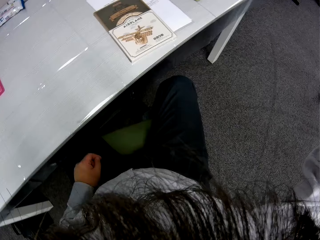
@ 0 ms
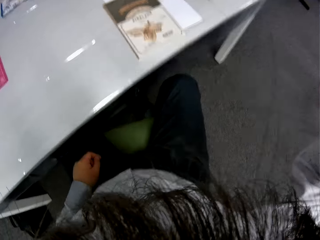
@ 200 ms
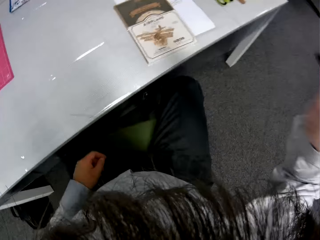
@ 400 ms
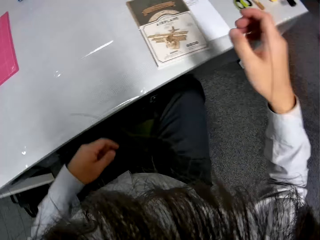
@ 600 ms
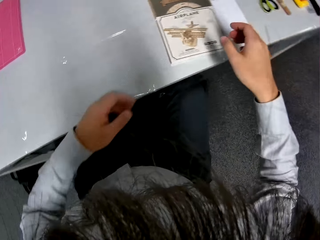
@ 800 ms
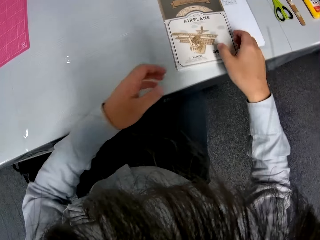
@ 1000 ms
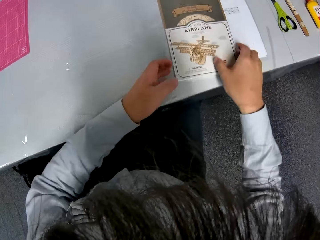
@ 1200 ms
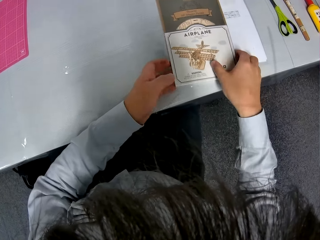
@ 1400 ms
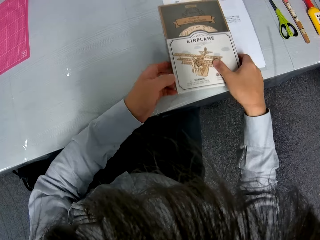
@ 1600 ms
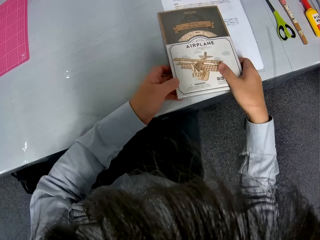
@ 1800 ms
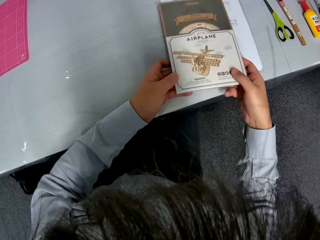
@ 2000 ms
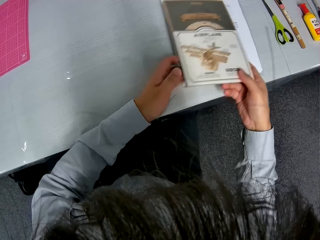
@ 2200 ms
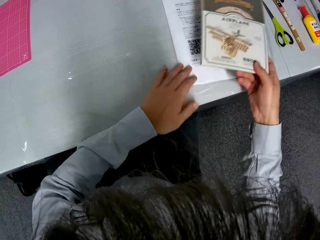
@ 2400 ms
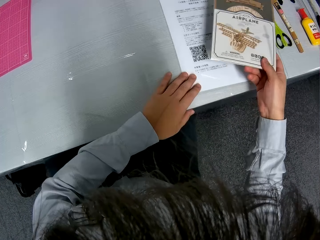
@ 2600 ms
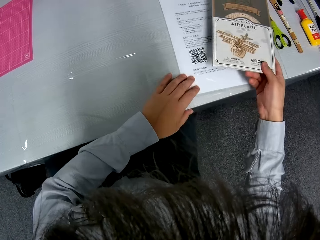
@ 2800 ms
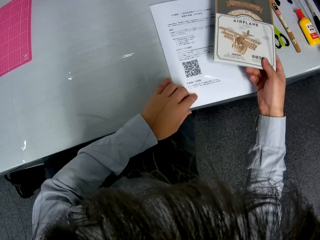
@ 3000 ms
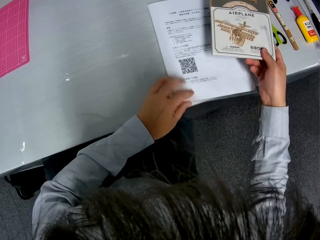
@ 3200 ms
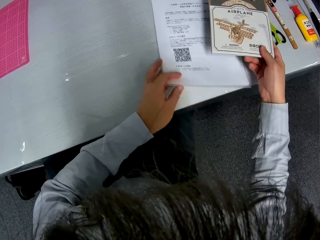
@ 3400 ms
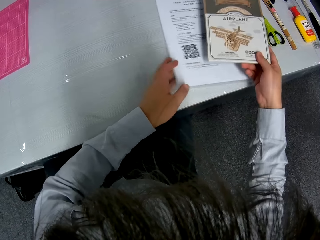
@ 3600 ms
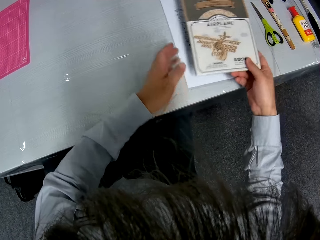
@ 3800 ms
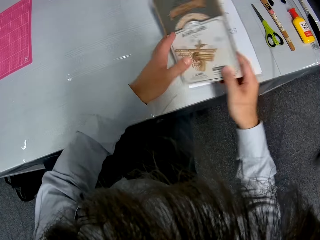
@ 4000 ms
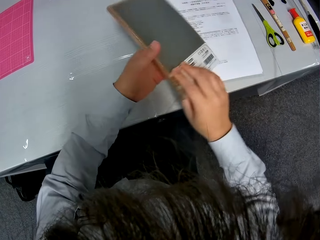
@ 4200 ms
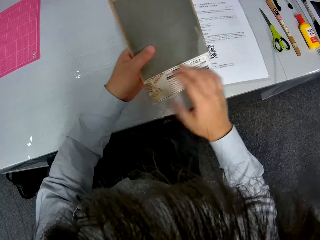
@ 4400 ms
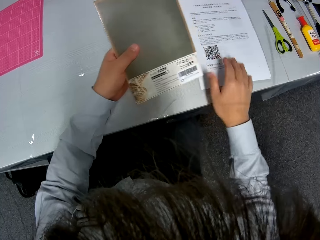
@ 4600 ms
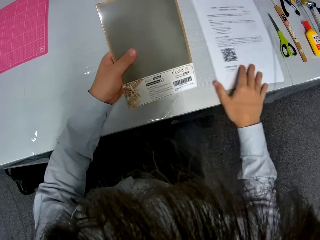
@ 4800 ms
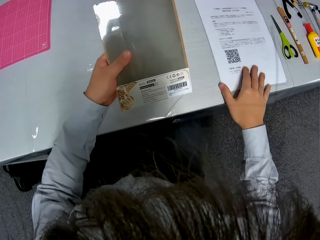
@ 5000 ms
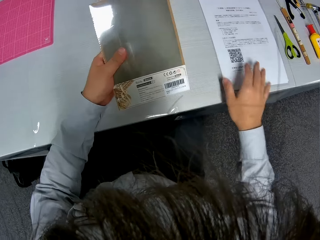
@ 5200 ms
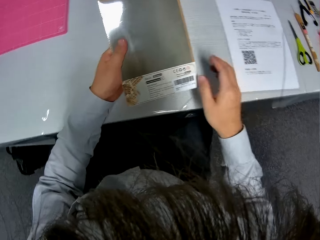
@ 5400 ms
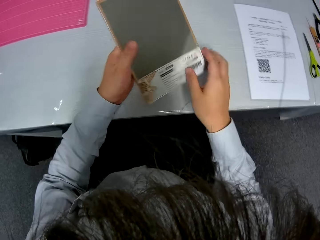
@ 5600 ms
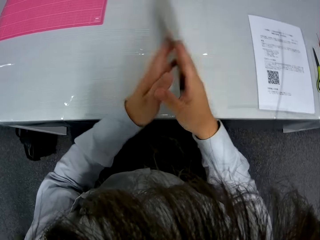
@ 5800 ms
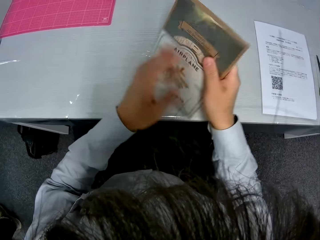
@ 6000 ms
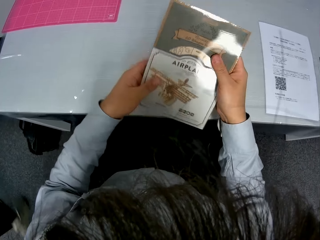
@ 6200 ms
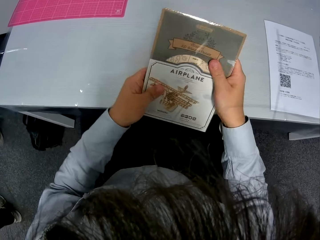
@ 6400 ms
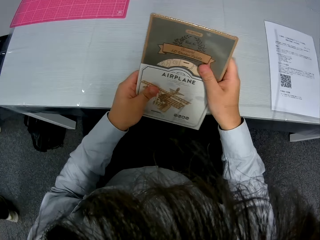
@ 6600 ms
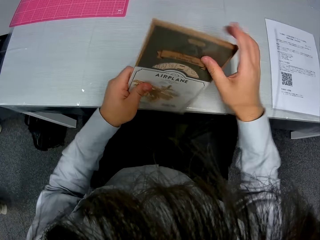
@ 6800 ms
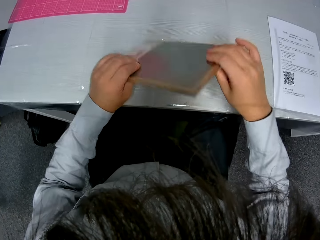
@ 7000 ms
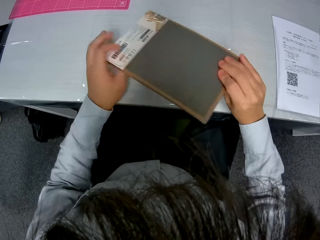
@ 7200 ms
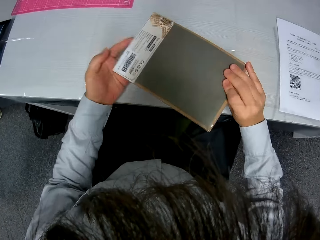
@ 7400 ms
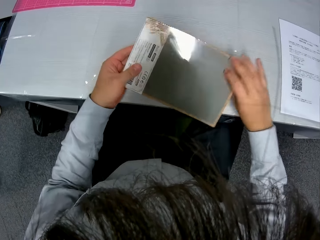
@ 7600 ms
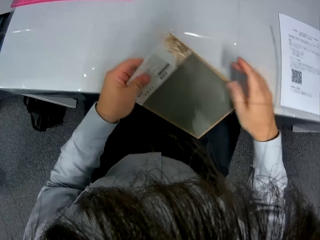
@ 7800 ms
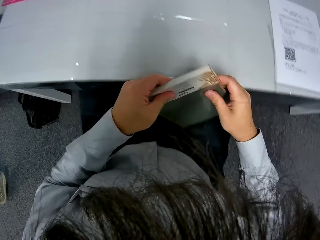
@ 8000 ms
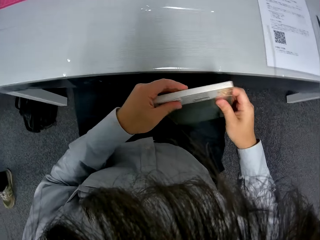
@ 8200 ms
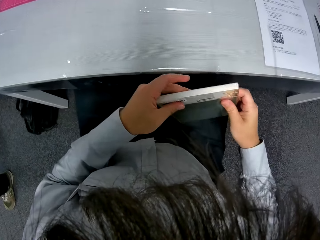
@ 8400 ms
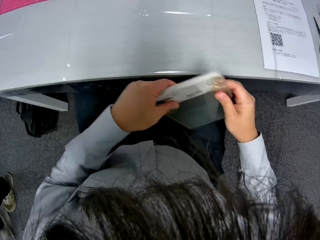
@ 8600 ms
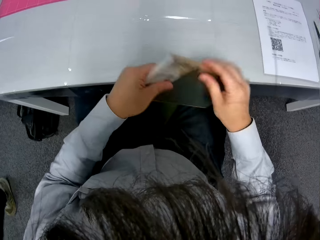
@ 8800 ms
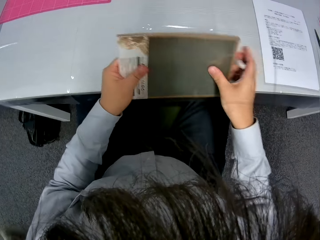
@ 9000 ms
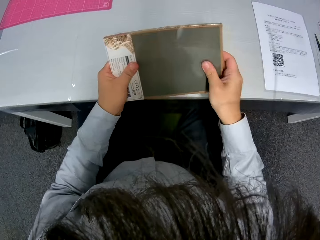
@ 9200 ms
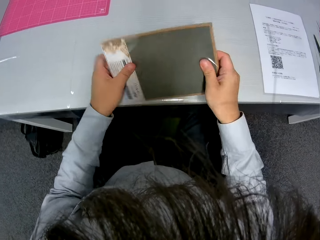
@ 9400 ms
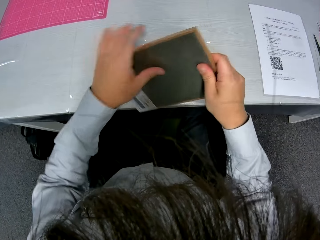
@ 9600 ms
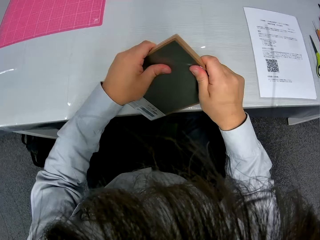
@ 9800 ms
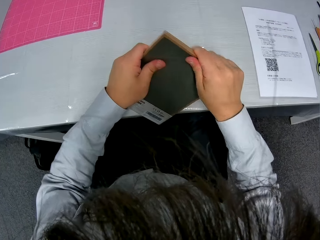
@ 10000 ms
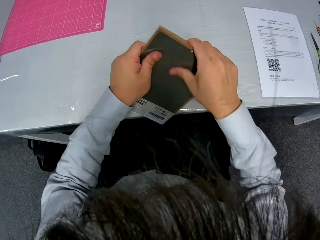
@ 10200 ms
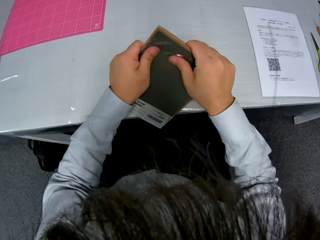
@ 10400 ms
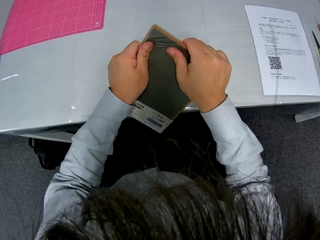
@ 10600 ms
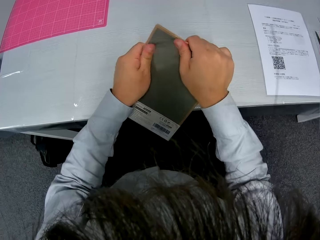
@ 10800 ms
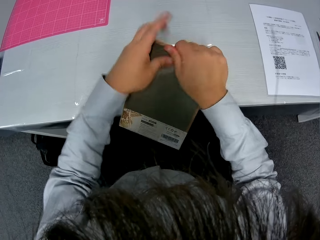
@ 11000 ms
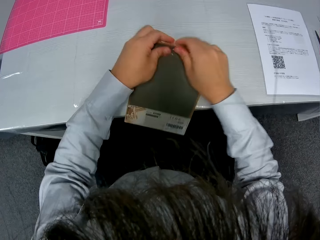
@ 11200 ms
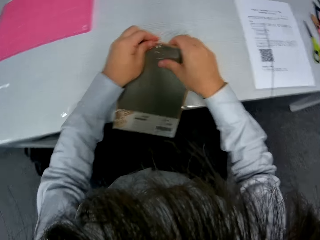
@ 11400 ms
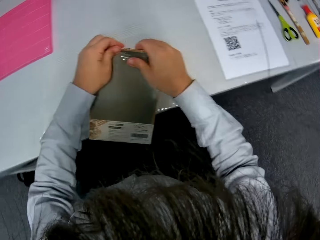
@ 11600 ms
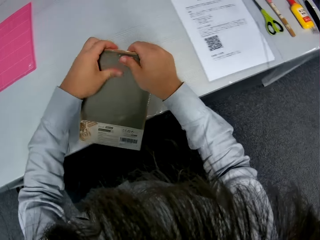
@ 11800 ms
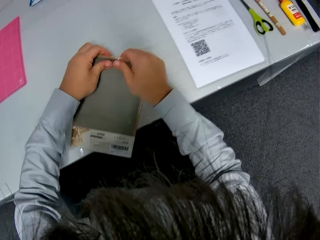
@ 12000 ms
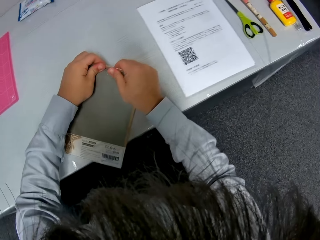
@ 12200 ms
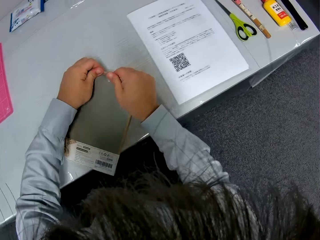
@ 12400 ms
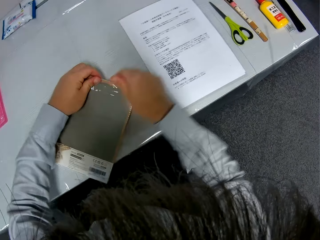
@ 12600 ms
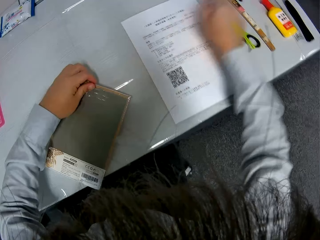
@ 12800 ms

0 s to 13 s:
The camera wearer adjusts the camera with their hand. They put down their hand. They take a paperboard holder or box. They move the paper. They touch the manual paper. They turn the paperboard holder. They move the paper, and flip the box over. A man walks along. The camera wearer looks at the paperboard holder. They press the paperboard holder with their hand.

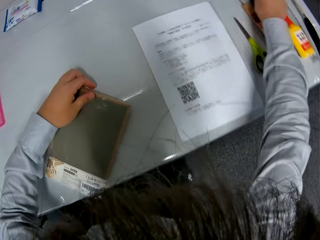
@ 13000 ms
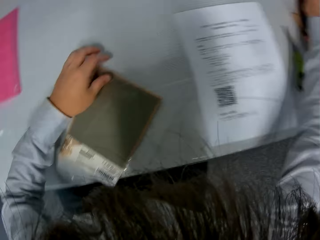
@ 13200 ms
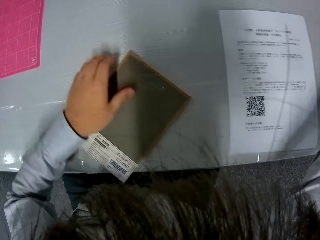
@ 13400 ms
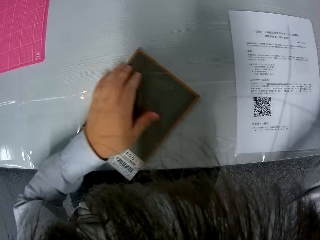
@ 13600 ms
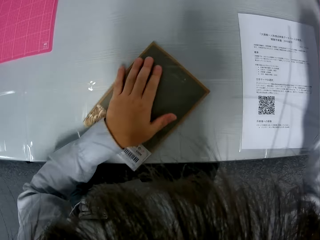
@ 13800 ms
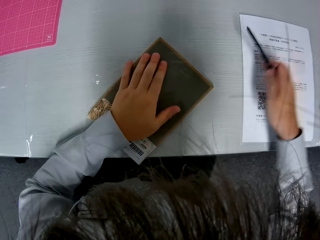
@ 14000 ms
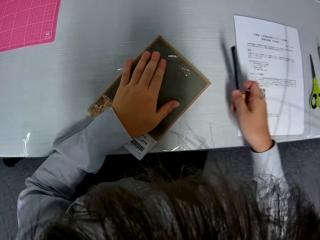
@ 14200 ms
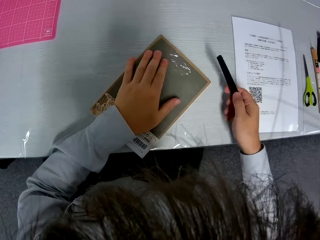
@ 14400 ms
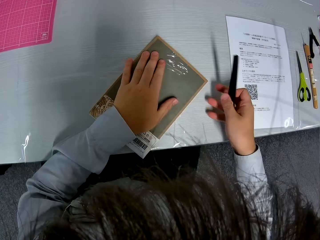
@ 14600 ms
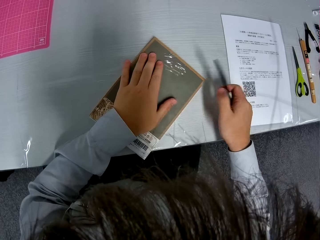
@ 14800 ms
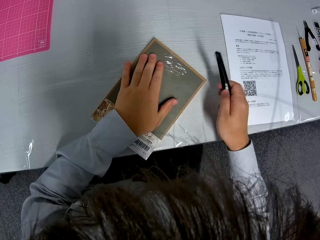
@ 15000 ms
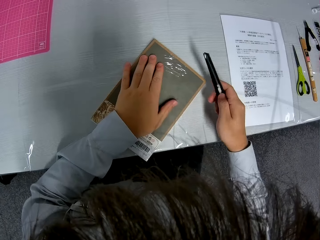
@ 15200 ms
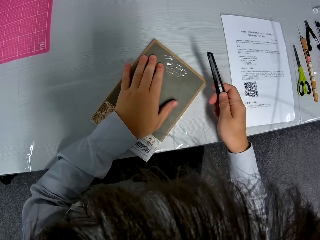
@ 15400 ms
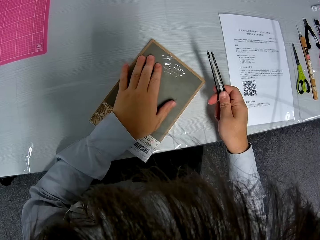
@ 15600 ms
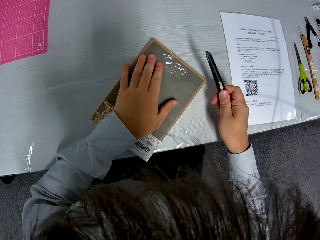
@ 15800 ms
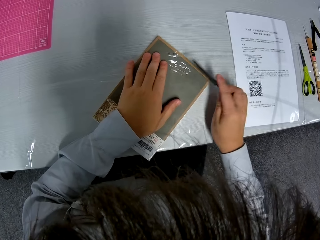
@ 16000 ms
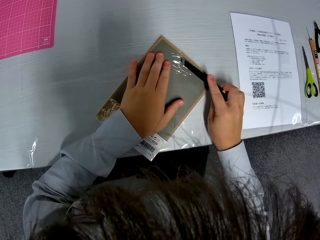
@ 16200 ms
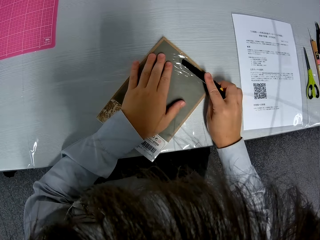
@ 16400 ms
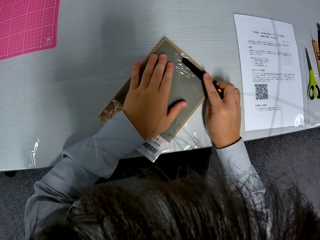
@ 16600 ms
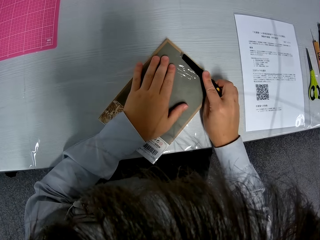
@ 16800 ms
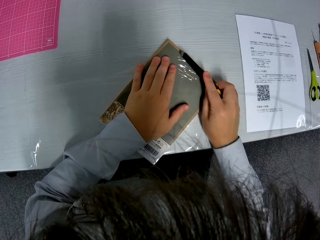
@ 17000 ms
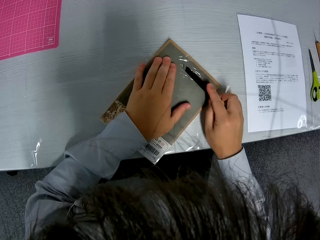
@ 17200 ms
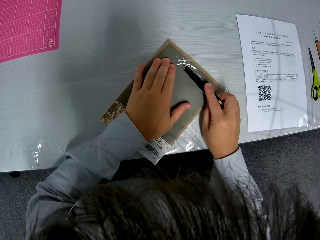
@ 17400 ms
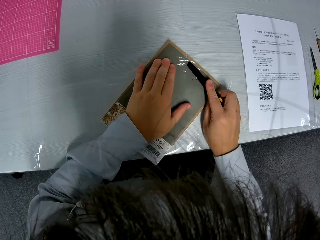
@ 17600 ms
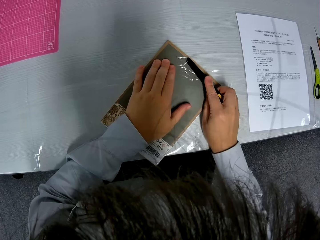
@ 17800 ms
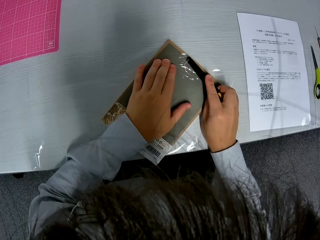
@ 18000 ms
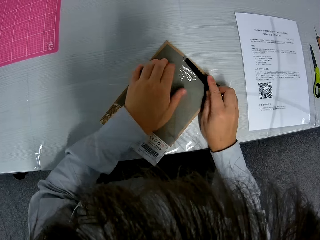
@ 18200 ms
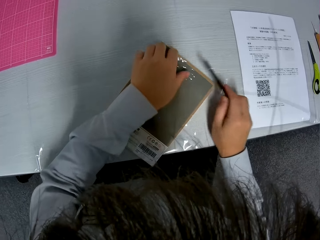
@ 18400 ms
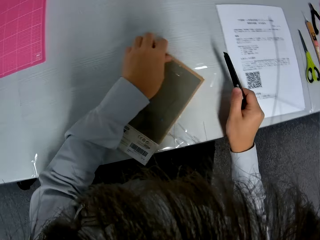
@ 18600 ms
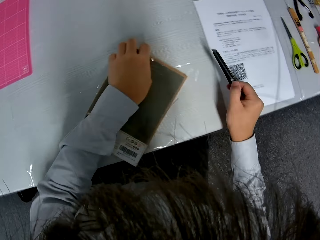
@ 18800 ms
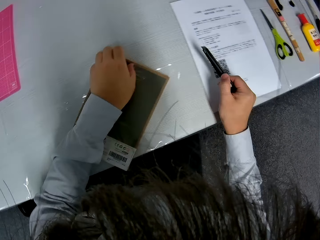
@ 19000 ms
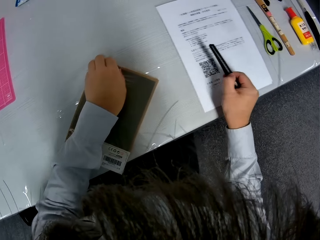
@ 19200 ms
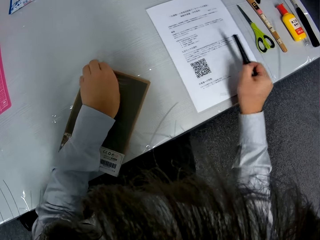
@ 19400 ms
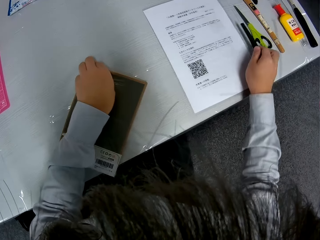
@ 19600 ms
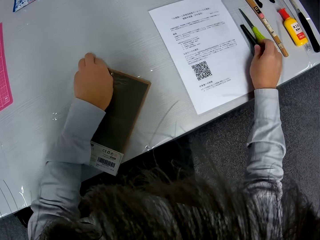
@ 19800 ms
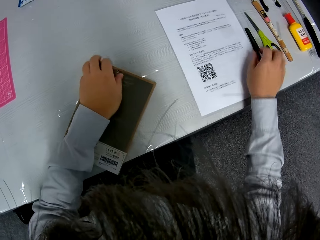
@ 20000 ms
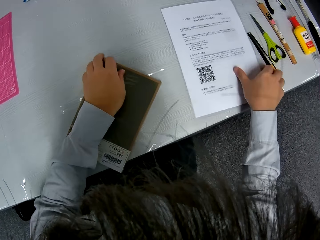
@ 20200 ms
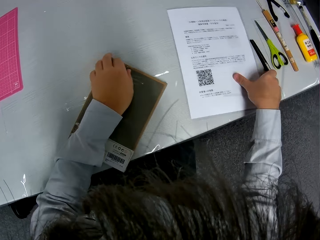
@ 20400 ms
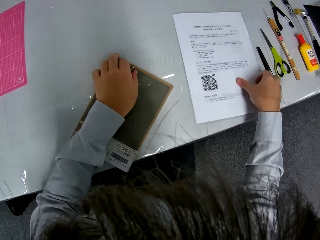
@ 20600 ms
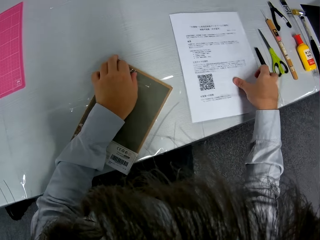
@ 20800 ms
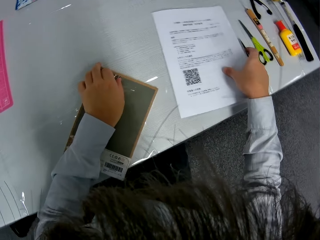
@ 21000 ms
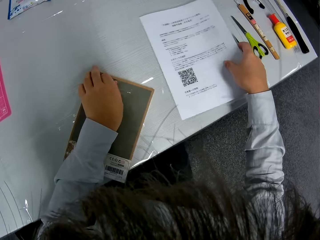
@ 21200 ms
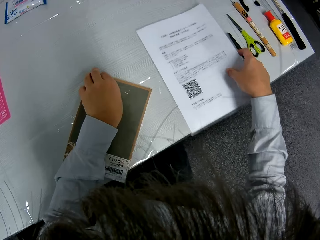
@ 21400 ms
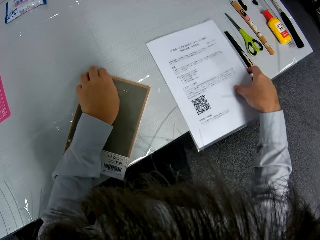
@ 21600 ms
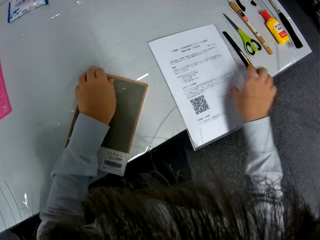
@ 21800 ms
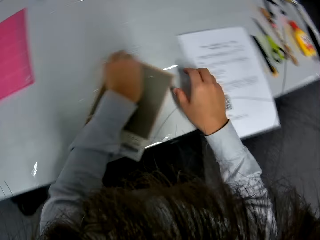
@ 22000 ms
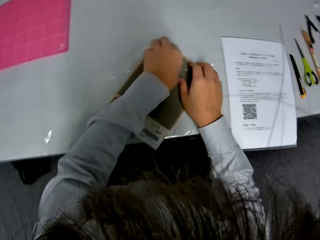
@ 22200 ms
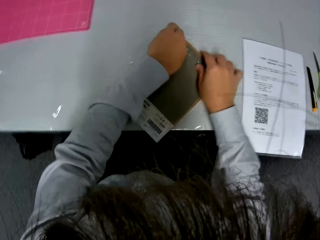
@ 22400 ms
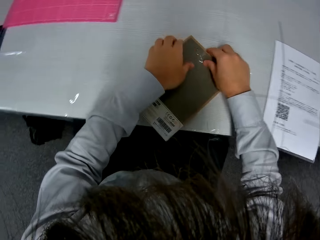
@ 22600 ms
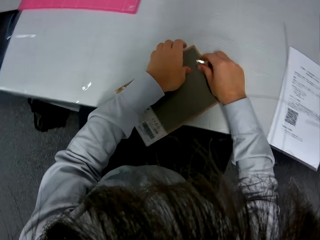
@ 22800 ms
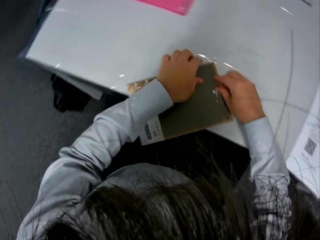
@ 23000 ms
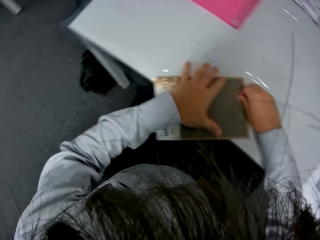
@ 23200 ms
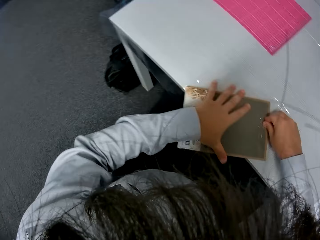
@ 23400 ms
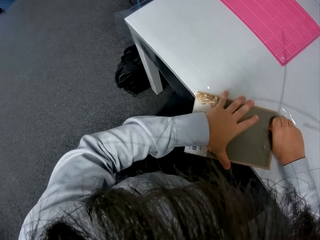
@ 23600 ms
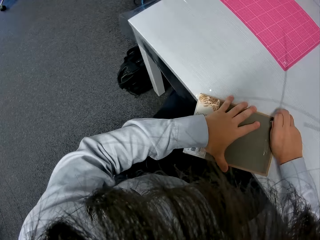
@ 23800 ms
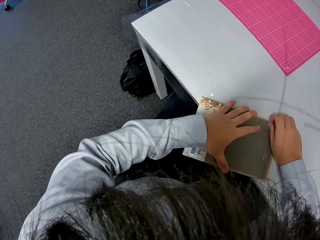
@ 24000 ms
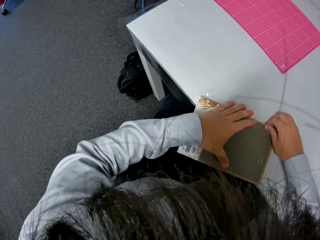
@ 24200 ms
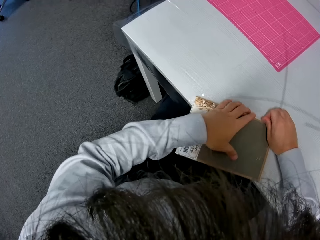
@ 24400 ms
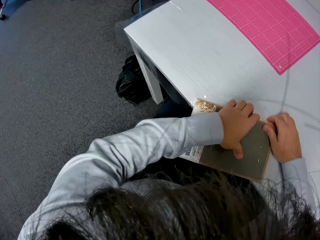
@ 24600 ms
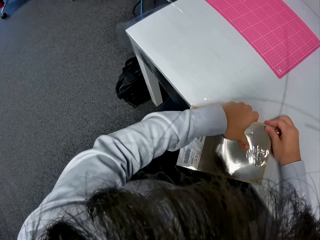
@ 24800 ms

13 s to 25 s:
The camera wearer takes an office cutting knife. They press the office cutting knife. They cut the nylon of the box. They tear the nylon. They put down the office cutting knife. They move the manual paper. They tear the nylon.
